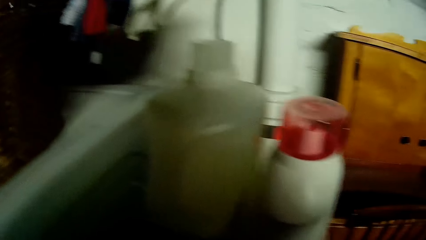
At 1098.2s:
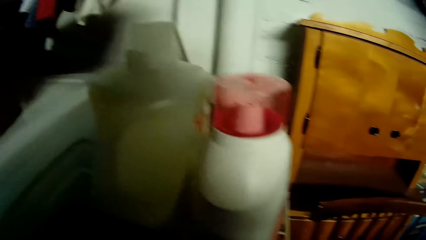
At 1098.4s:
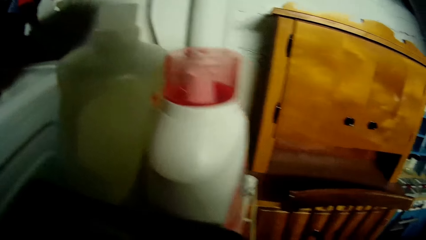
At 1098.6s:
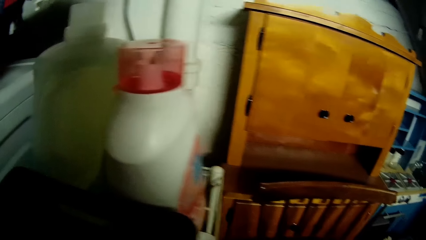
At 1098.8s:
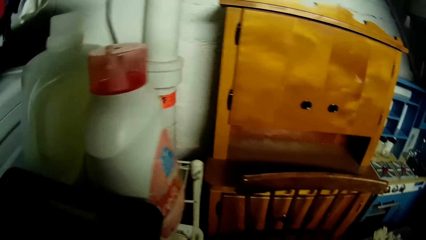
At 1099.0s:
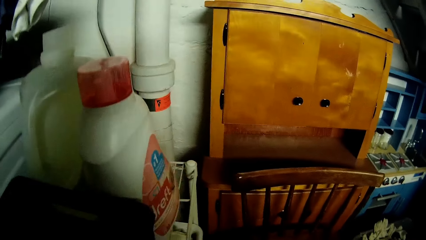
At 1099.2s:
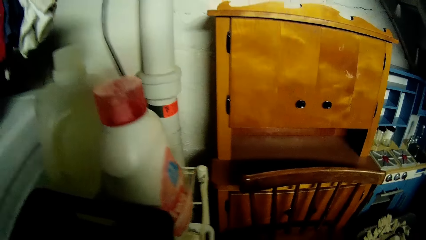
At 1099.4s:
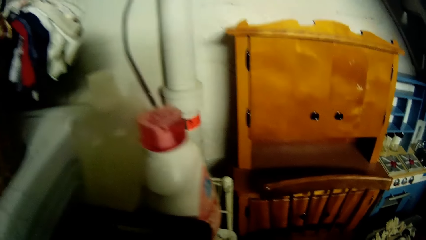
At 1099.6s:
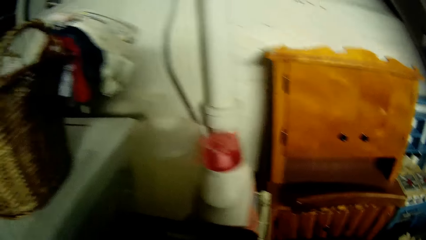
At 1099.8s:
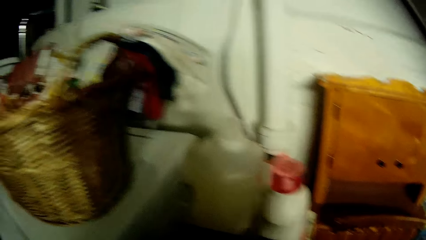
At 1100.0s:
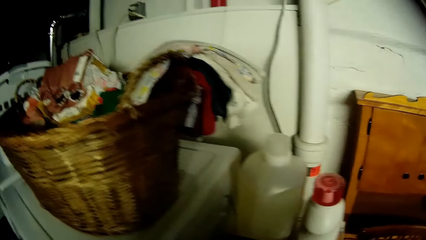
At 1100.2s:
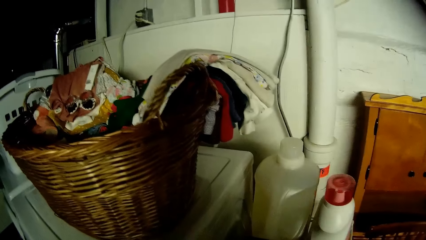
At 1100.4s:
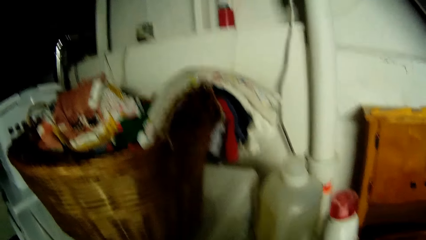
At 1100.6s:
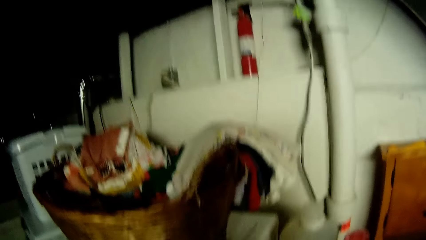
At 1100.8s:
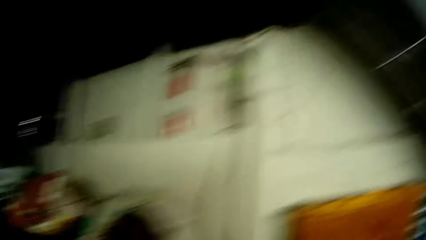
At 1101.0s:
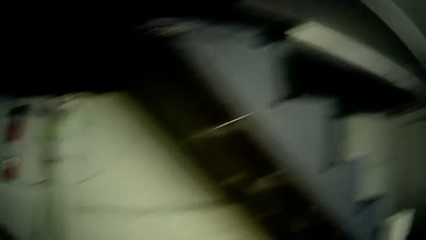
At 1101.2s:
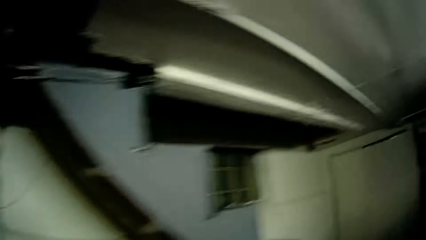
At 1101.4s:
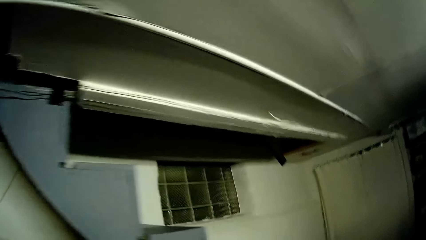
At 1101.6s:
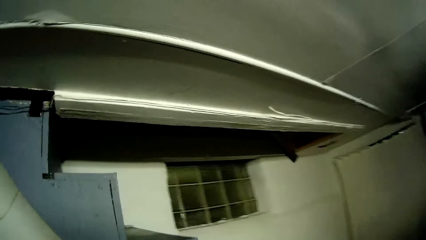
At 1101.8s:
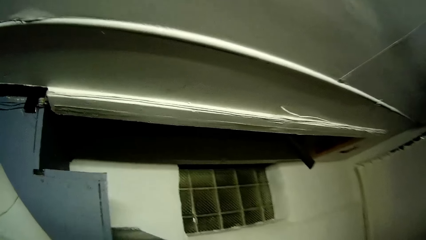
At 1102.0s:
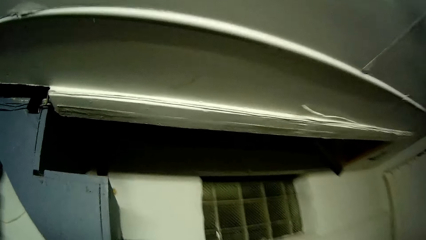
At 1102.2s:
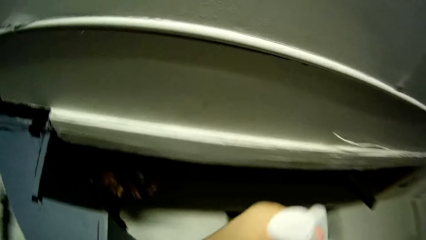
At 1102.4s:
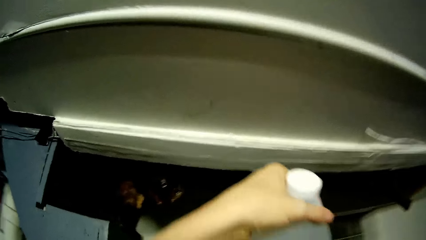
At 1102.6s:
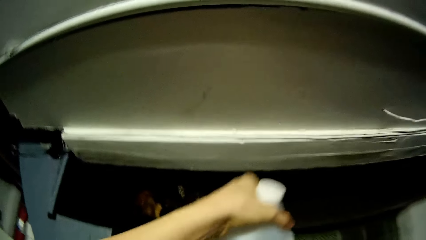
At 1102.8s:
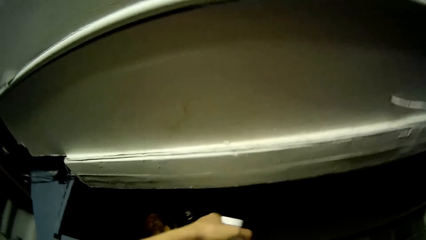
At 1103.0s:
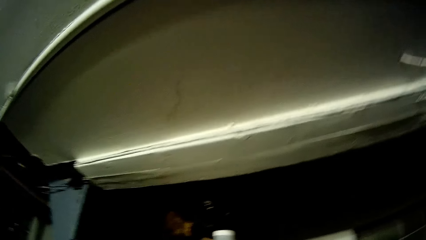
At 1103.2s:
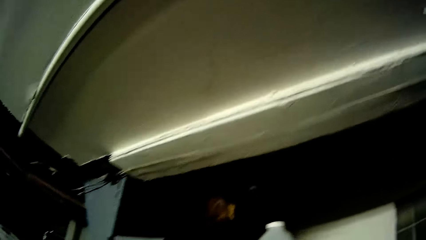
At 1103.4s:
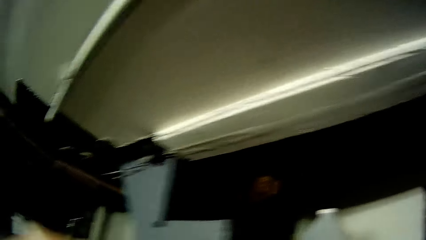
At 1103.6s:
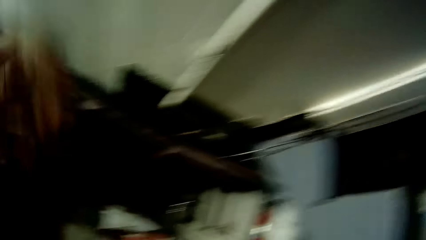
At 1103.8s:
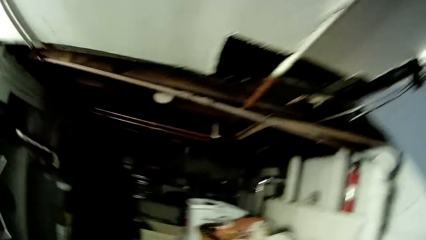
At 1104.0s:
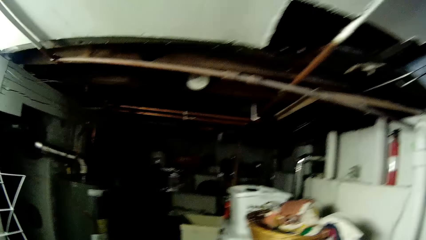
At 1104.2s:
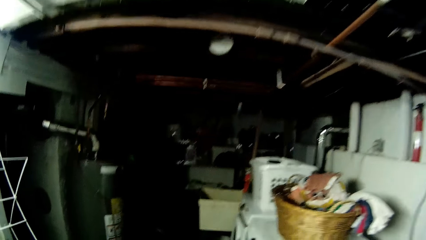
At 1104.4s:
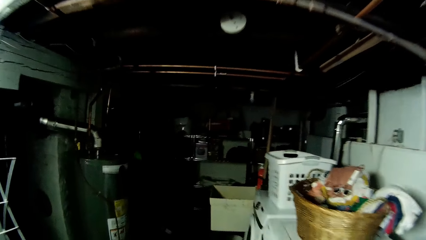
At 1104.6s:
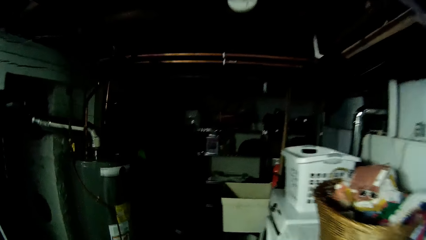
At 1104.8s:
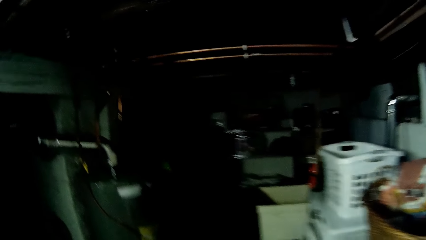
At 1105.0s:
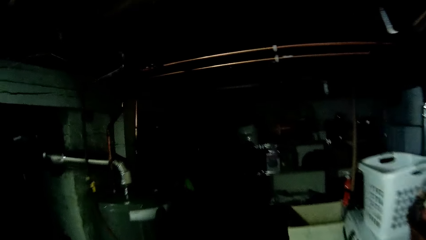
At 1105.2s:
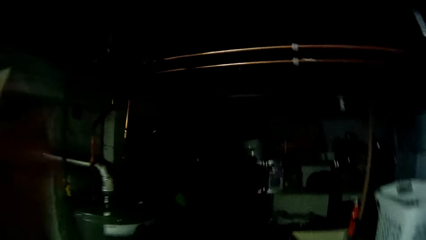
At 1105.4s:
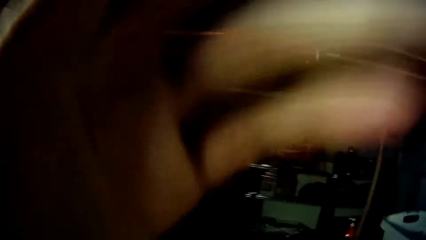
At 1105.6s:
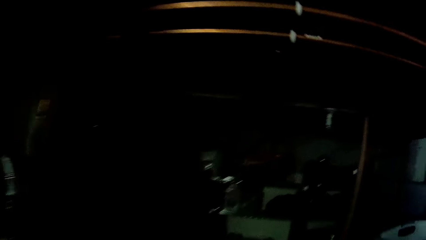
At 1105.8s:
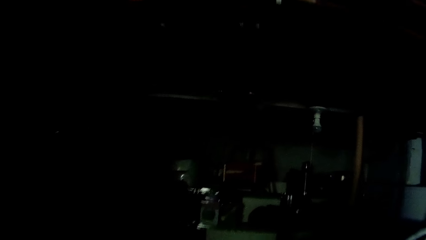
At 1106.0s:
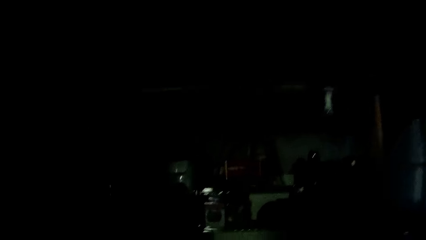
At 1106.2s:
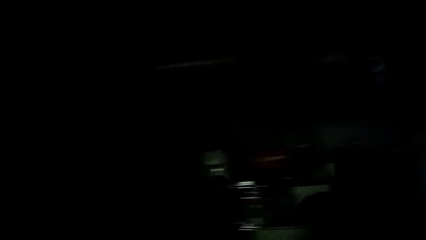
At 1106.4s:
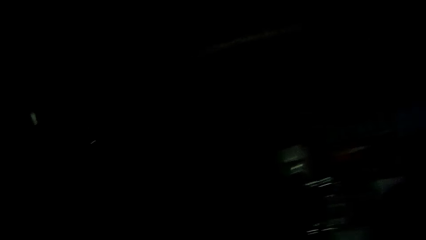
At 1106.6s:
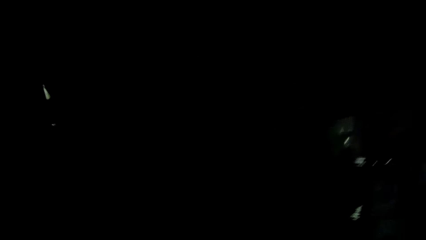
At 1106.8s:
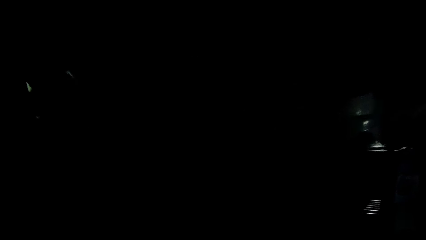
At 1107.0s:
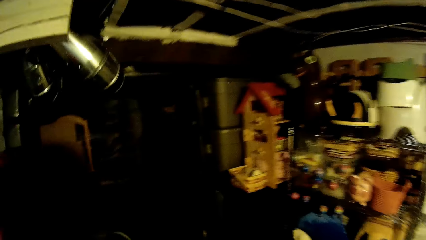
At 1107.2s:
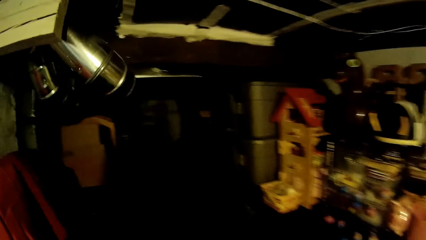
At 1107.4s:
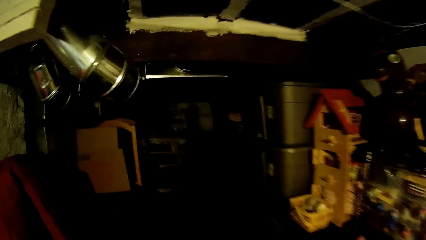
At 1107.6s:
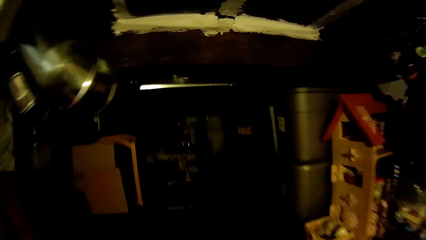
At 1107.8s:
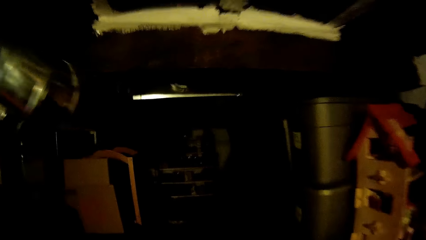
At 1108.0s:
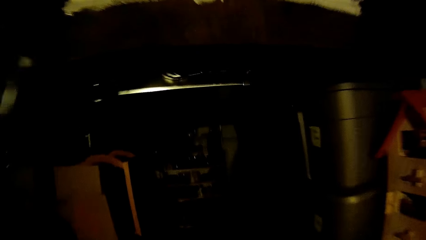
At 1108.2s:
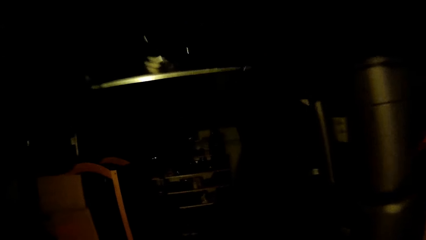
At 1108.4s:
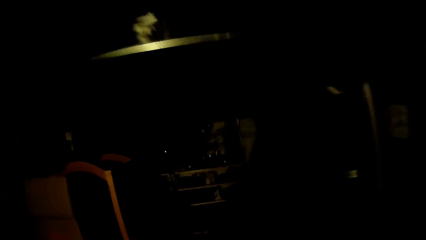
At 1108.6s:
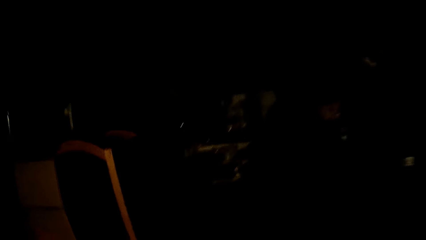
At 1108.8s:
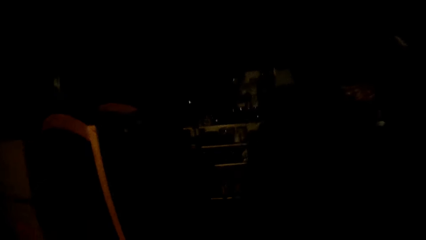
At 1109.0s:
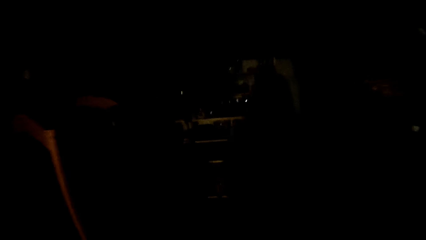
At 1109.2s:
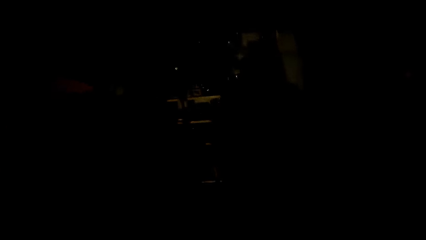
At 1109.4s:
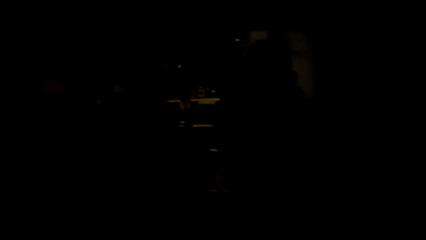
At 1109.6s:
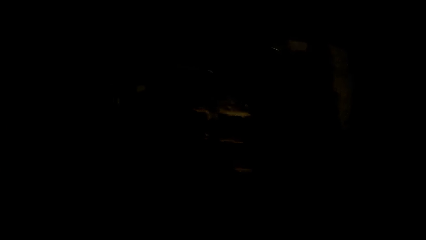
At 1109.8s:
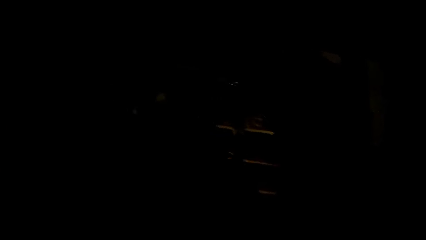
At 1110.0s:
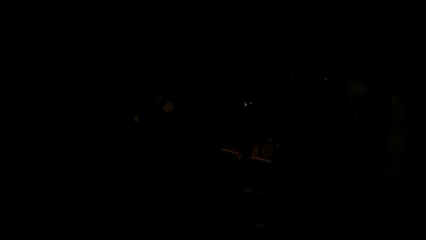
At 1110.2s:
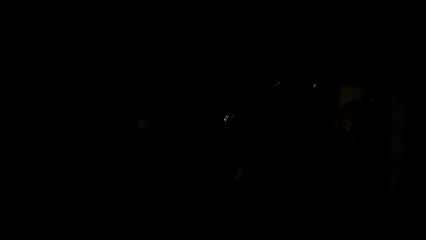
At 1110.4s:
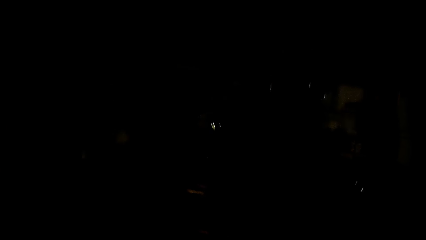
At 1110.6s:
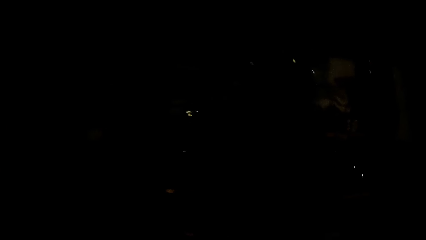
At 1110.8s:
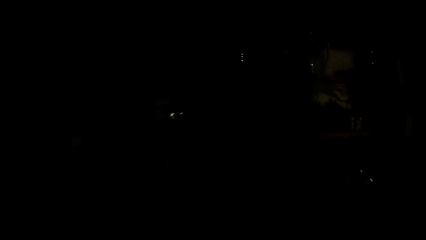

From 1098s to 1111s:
The camera wearer looks around. She moves the hand. She drops a dish detergent dish on the staircase with her left hand. She moves the hand again. She walks around the house. She touches her hair with her left hand.

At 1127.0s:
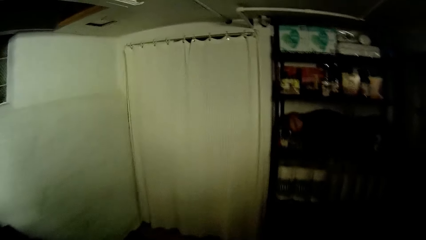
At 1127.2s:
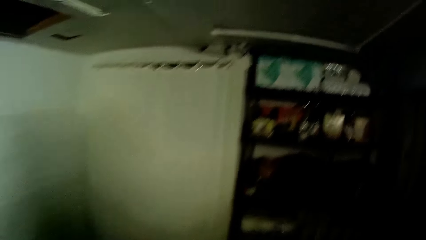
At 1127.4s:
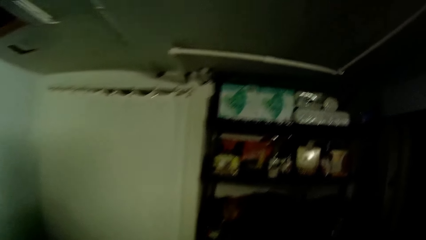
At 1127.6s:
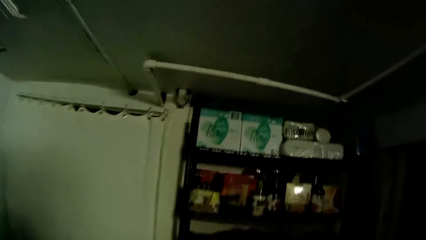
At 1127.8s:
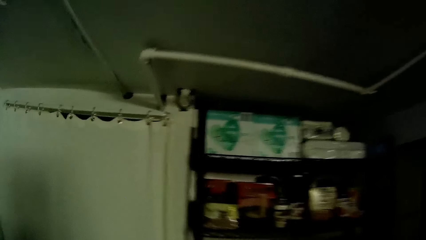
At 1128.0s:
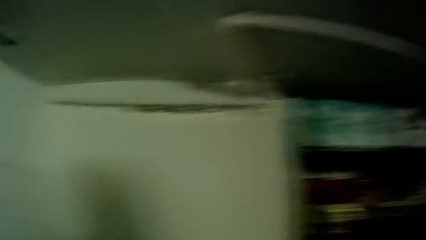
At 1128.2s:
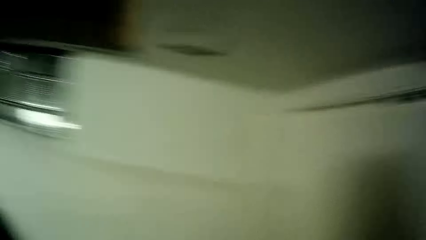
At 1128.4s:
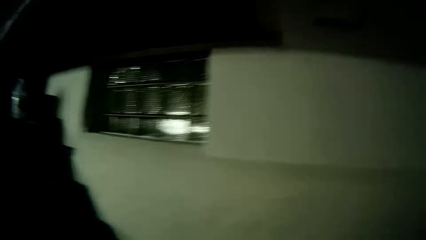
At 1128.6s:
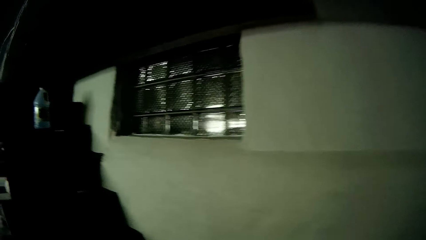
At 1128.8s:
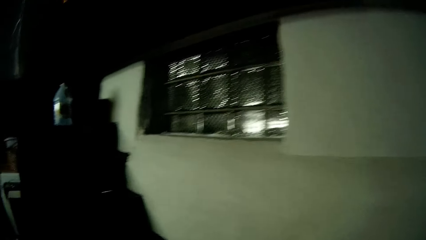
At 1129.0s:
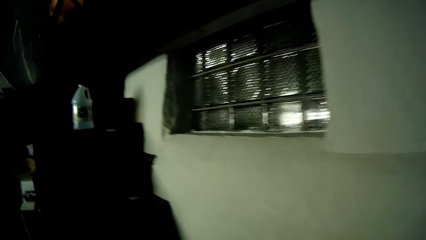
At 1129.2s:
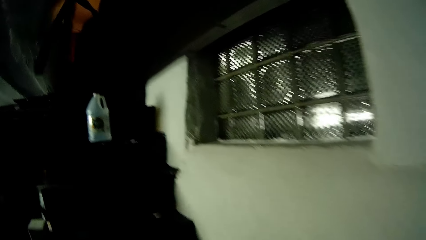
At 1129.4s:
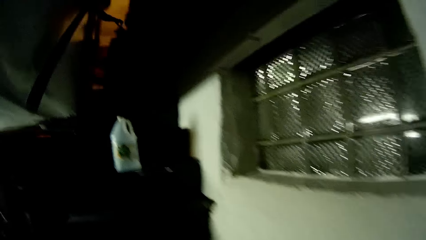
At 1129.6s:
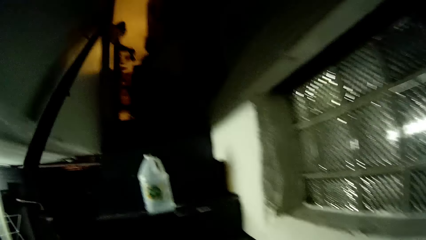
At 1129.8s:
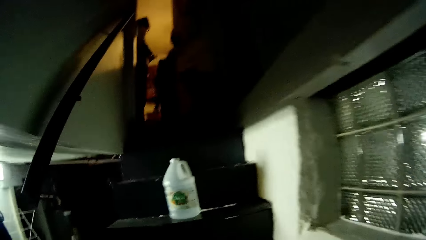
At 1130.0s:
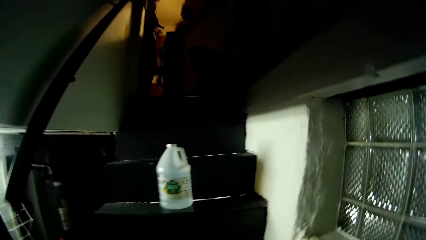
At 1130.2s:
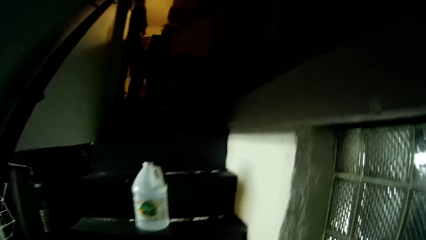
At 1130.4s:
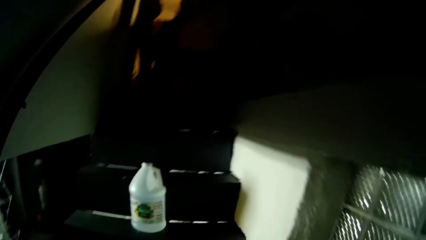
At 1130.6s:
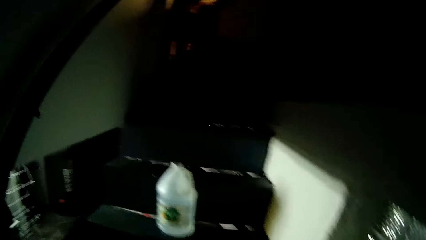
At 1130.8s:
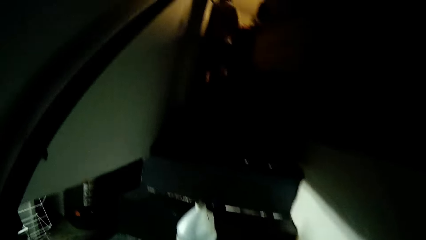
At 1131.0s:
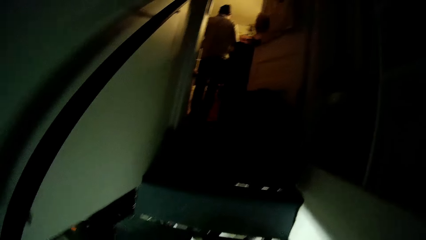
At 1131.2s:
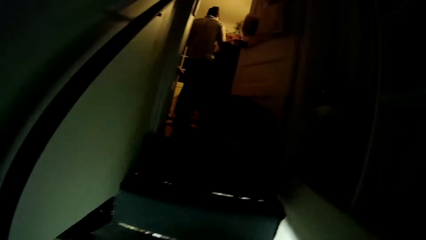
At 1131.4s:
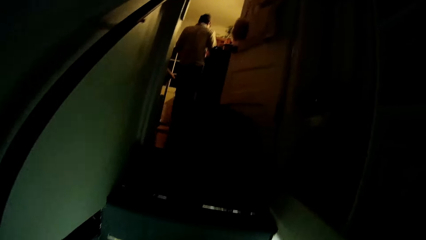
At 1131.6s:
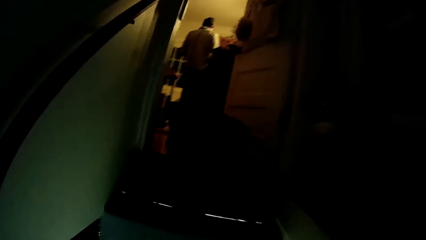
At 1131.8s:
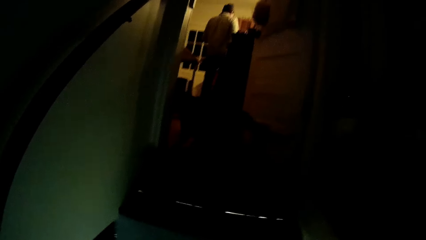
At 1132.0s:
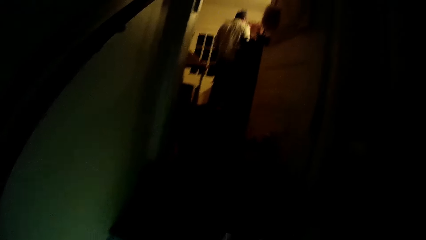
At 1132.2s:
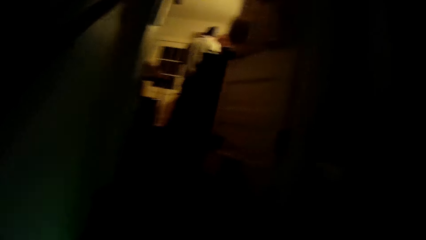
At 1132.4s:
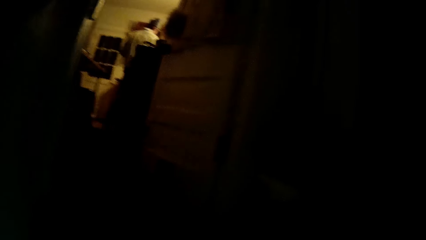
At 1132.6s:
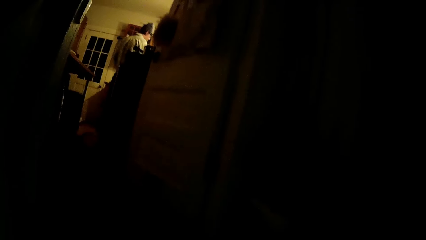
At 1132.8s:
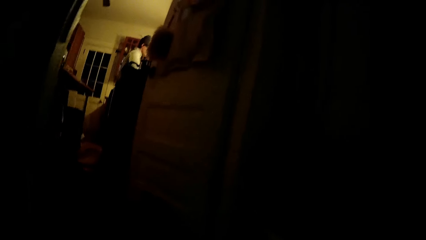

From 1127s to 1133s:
The camera wearer climbs up a staircase to the kitchen. A man steps forward.
